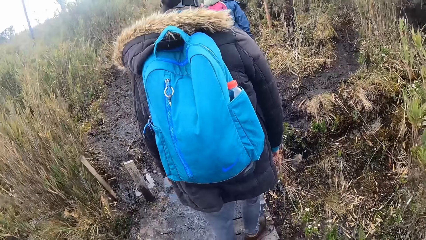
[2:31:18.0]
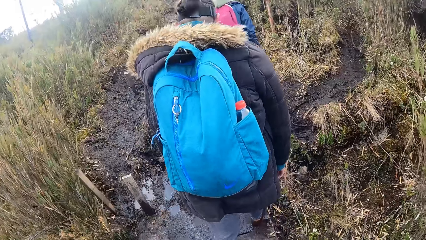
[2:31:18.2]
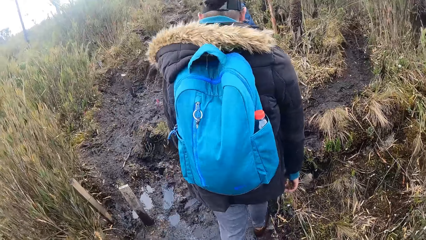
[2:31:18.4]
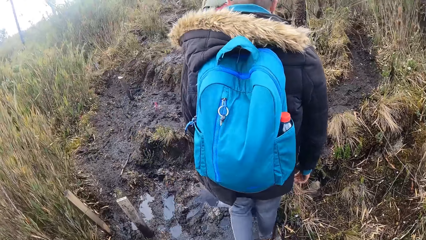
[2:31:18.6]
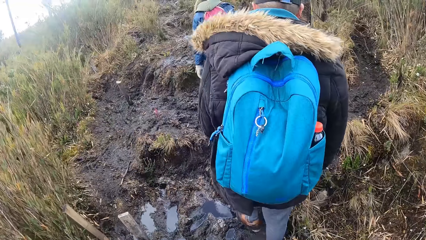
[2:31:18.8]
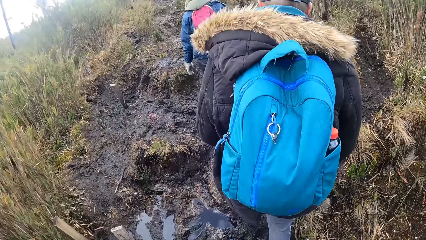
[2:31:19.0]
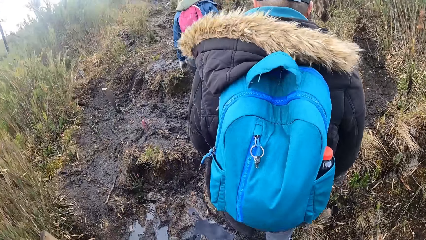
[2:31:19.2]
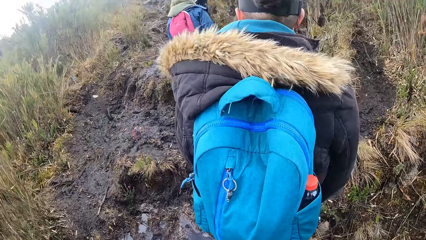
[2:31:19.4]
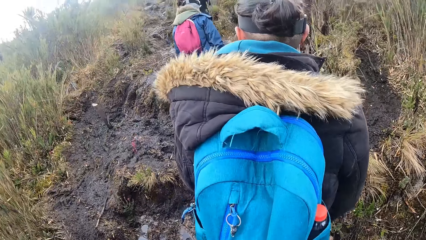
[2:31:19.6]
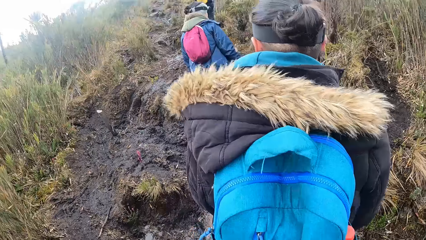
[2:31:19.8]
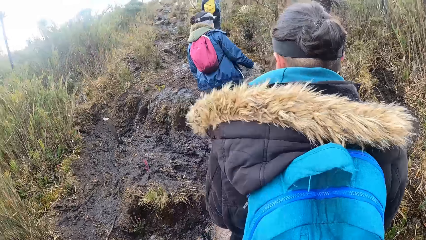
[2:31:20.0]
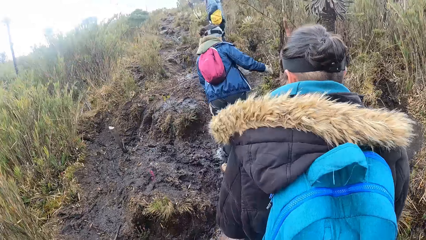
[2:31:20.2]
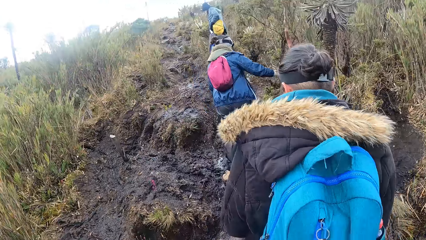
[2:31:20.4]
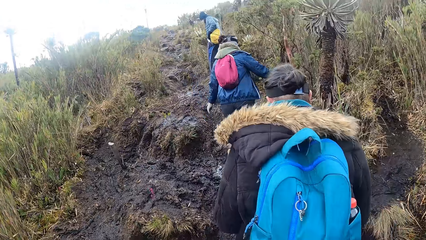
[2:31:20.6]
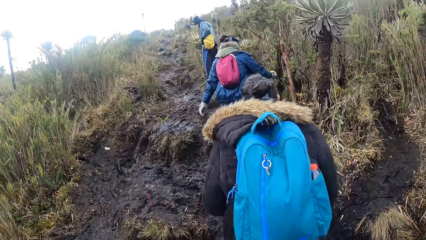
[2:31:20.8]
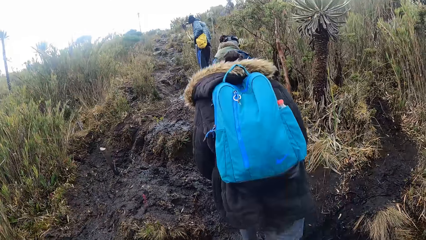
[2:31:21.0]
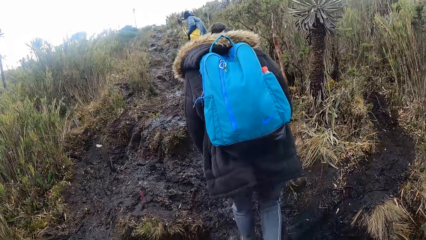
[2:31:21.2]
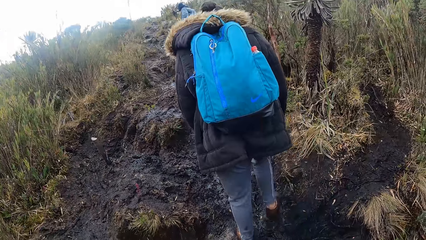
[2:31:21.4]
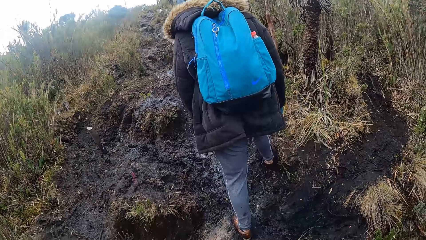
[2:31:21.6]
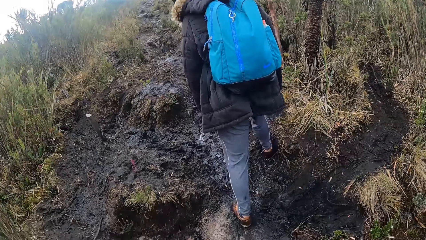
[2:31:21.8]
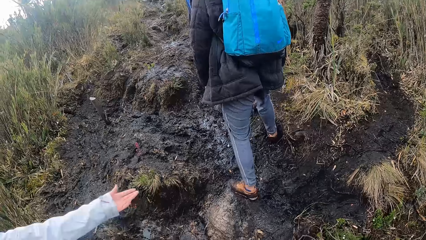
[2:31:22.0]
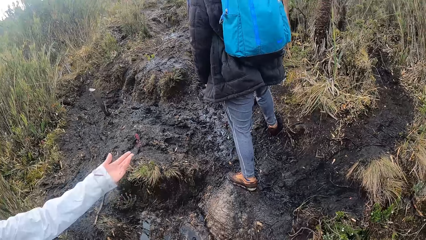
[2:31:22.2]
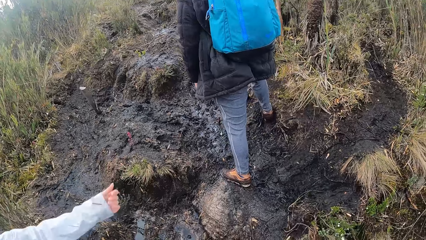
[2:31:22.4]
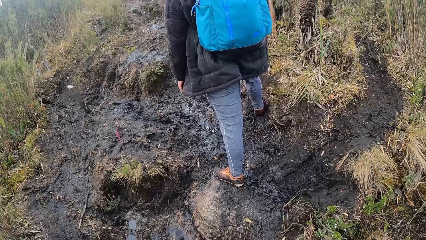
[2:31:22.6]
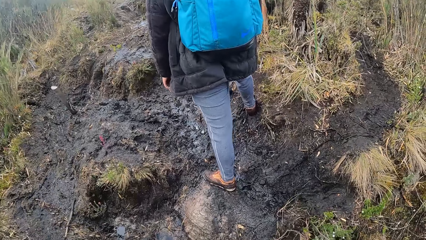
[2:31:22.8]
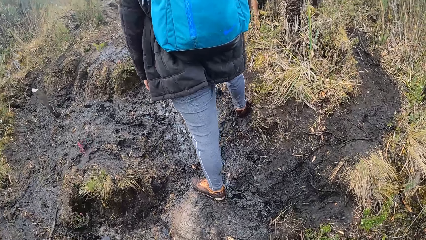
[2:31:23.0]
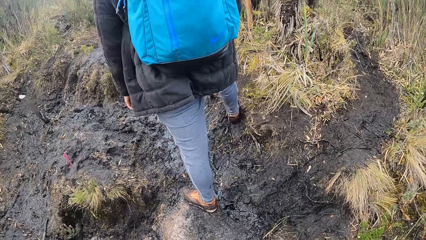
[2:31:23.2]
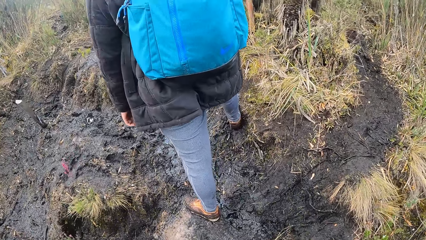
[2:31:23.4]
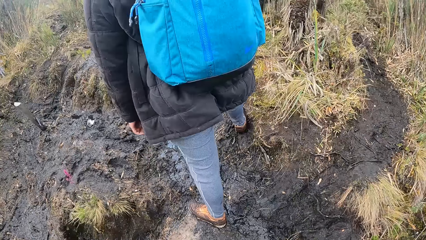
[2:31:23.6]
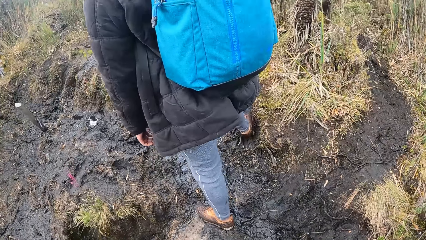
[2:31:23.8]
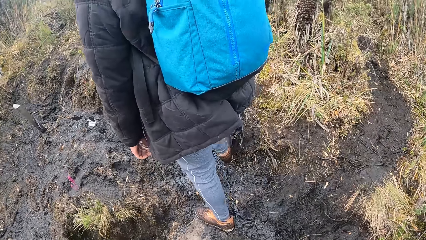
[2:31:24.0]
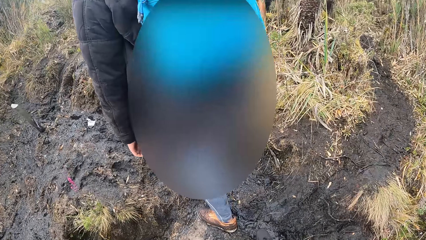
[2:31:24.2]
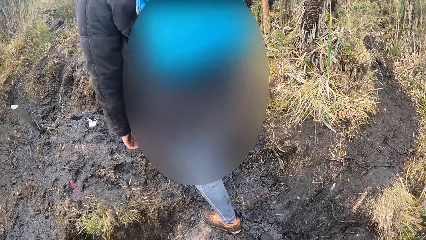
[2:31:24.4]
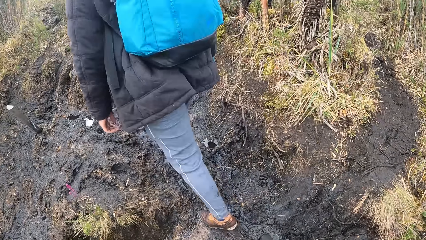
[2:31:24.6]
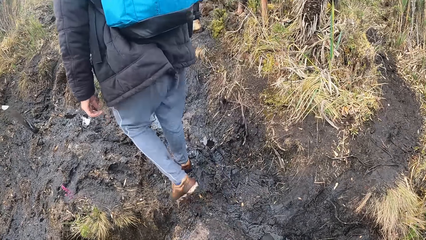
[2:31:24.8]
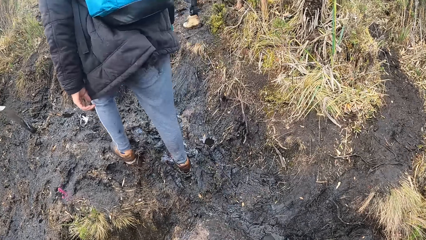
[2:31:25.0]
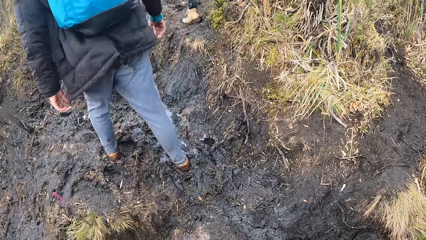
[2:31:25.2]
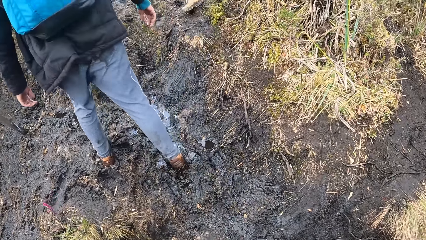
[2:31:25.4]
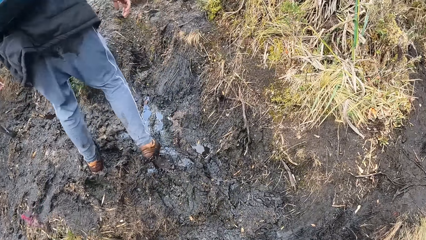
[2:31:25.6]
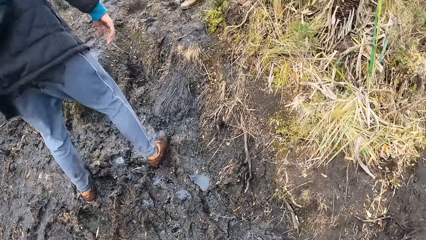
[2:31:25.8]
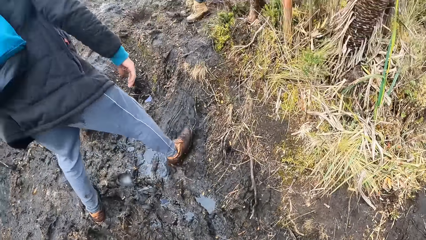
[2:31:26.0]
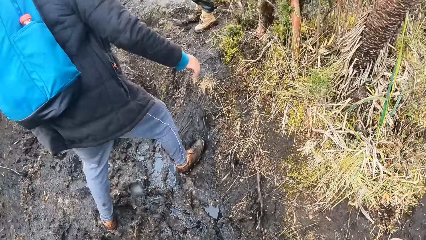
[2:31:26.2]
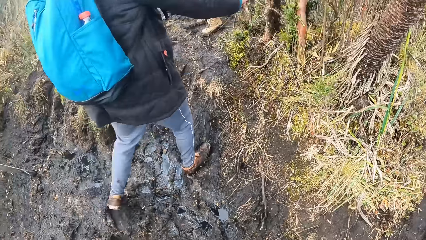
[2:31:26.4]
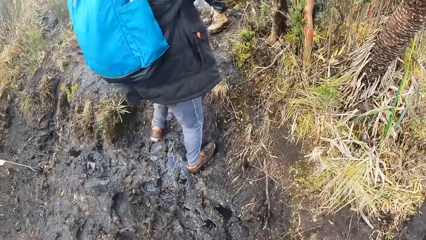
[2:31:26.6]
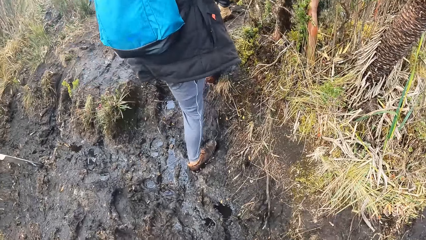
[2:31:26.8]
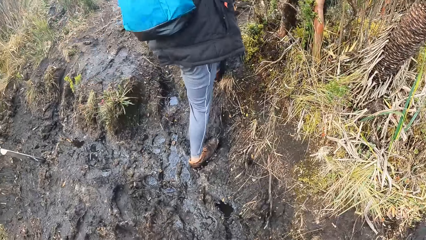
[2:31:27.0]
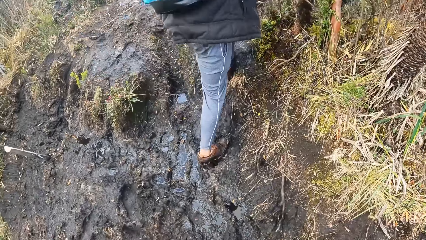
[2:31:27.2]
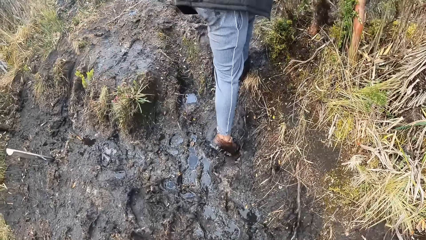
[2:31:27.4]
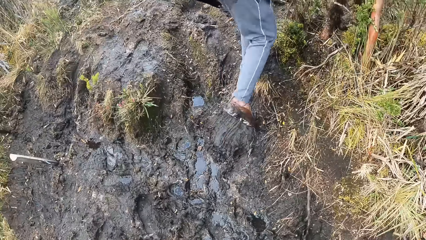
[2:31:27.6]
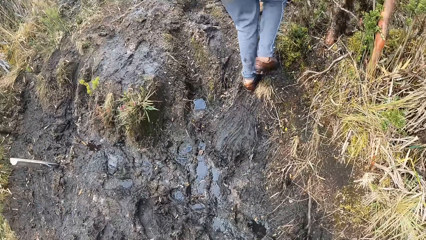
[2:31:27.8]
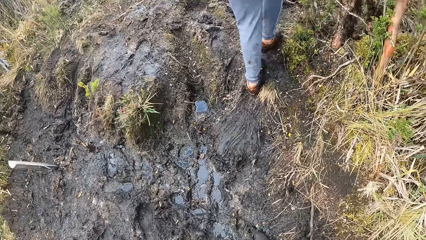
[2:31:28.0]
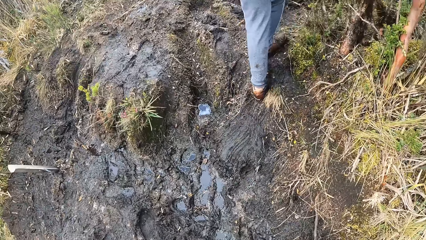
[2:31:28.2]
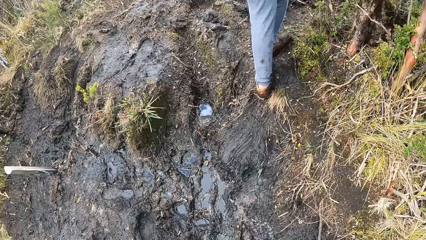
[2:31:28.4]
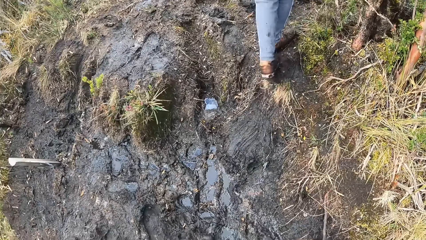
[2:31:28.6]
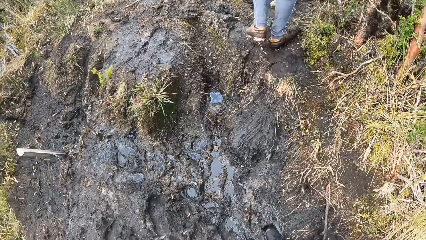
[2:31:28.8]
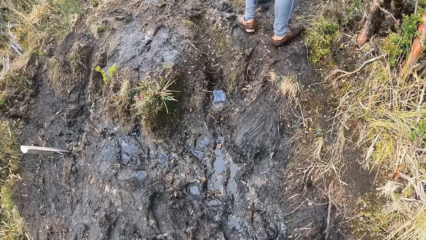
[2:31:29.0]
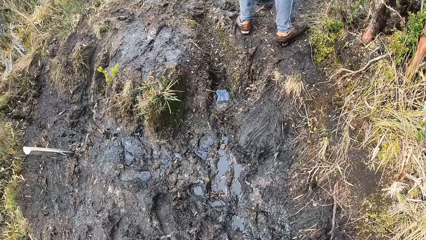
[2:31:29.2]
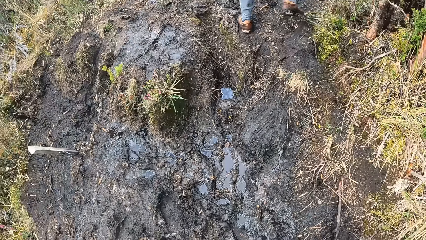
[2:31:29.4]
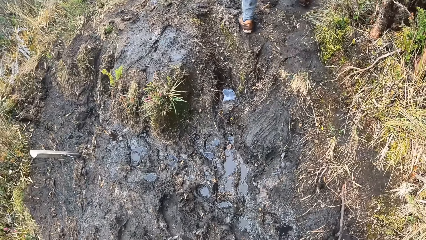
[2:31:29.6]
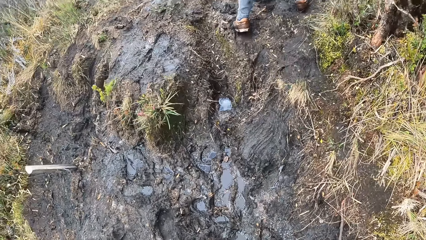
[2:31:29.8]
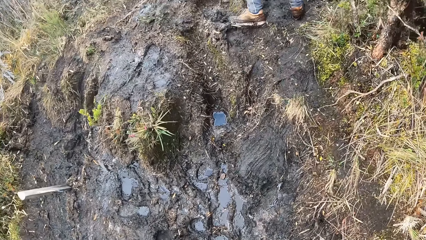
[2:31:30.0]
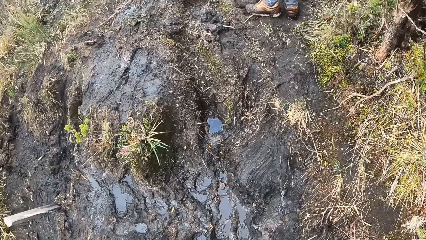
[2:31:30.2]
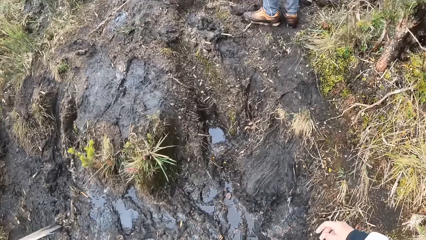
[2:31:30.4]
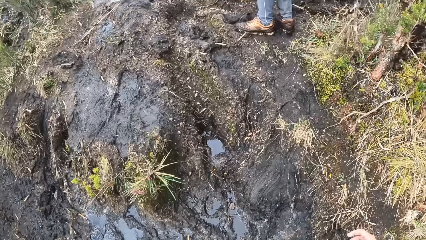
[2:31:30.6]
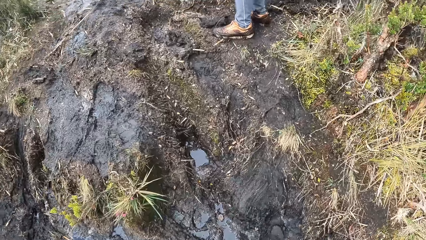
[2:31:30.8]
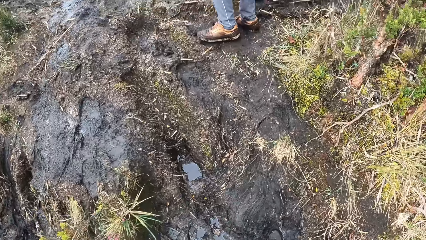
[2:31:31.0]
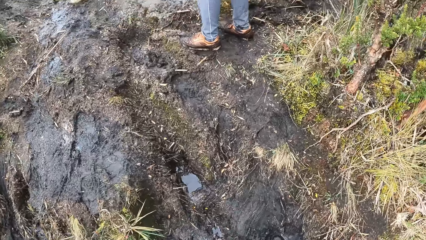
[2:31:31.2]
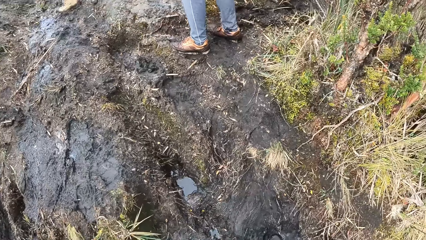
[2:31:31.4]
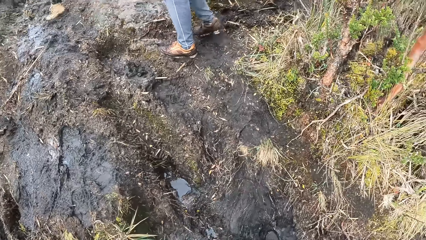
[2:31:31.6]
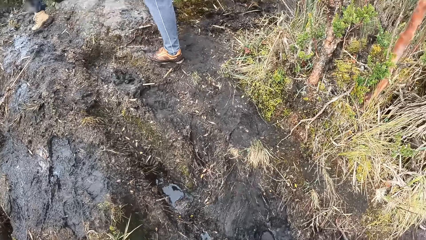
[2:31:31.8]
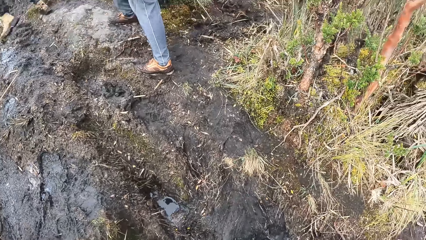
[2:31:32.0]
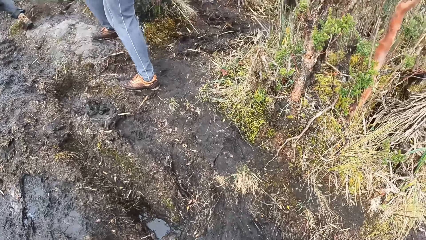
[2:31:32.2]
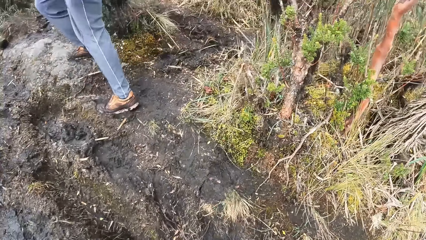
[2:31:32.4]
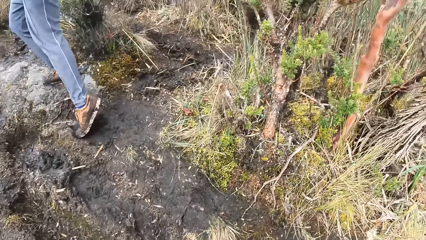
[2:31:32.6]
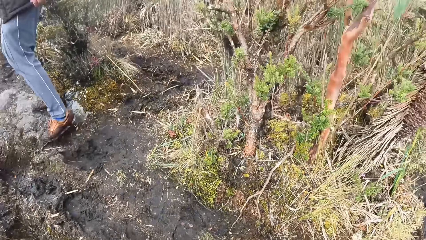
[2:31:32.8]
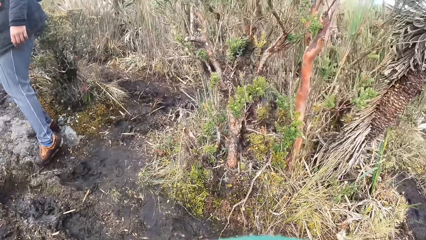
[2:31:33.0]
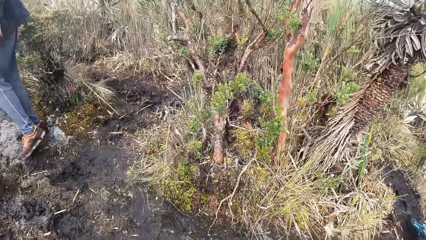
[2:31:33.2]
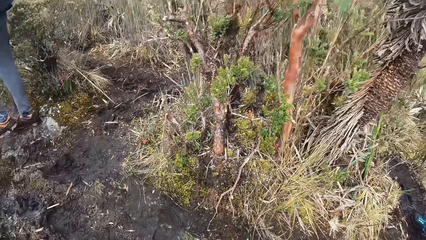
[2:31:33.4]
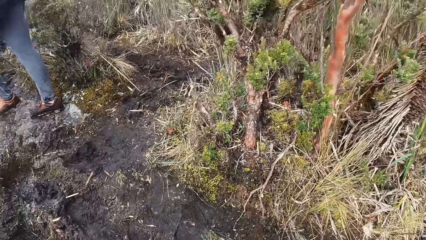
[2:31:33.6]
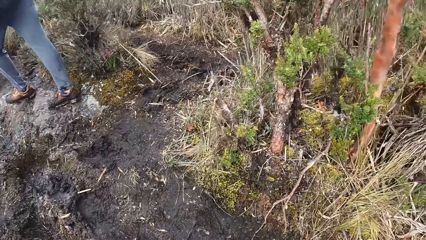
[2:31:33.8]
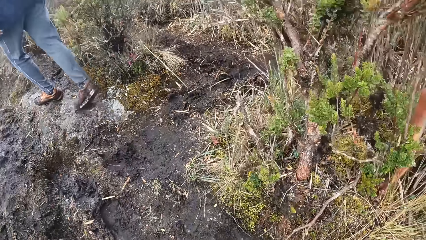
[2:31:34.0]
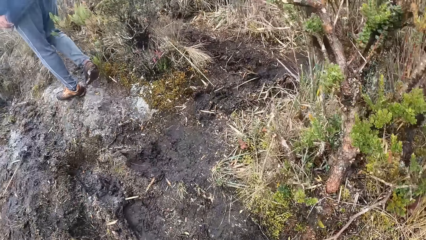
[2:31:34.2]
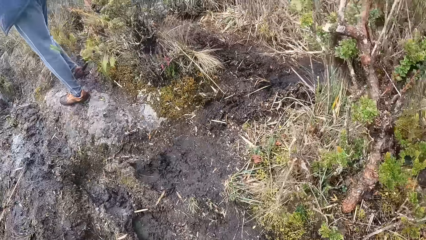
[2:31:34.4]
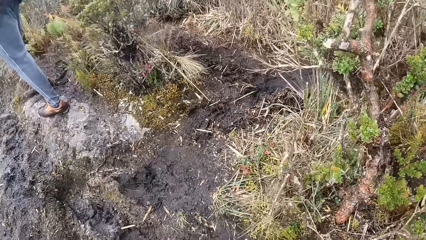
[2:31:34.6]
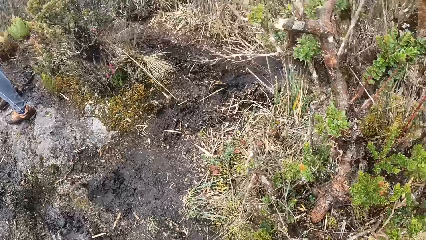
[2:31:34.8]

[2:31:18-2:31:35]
A man climbs. Another man climbs.
